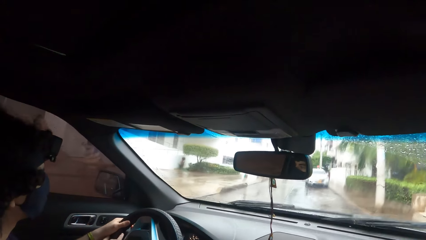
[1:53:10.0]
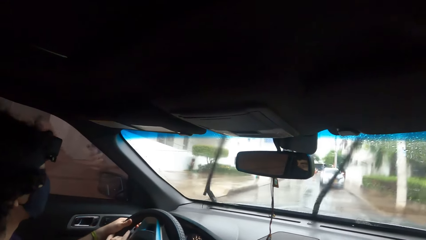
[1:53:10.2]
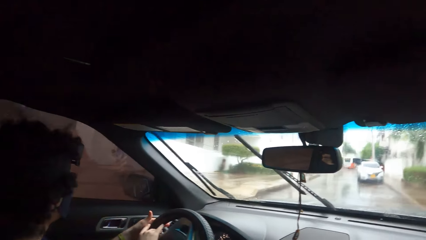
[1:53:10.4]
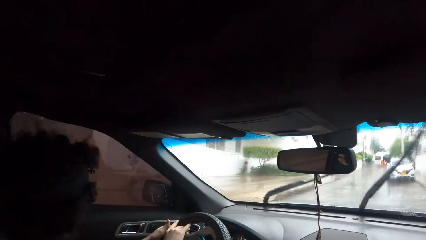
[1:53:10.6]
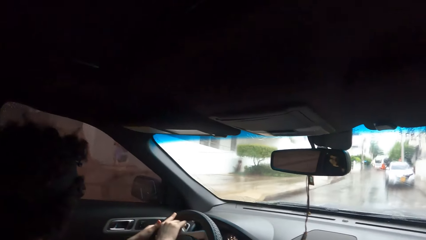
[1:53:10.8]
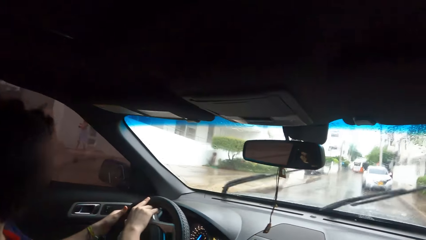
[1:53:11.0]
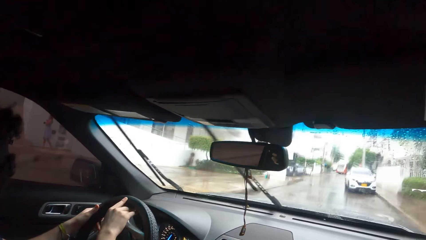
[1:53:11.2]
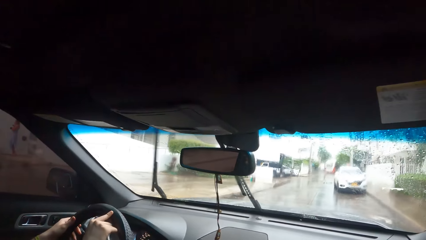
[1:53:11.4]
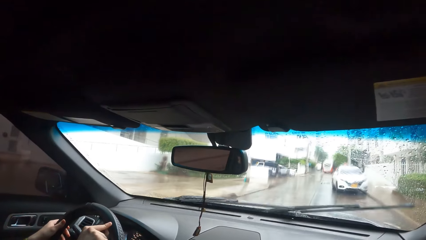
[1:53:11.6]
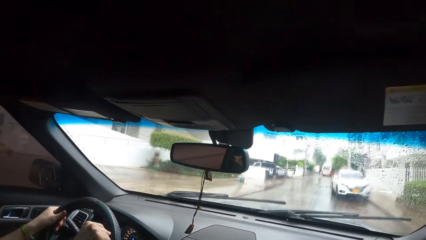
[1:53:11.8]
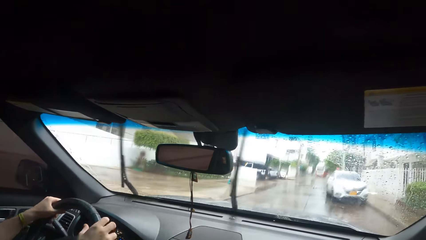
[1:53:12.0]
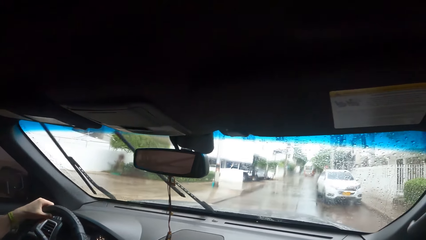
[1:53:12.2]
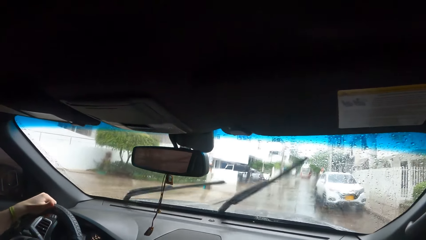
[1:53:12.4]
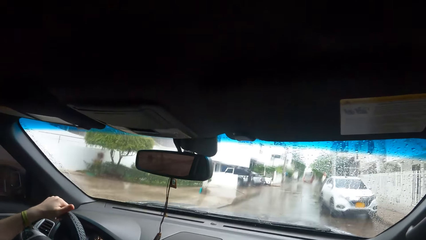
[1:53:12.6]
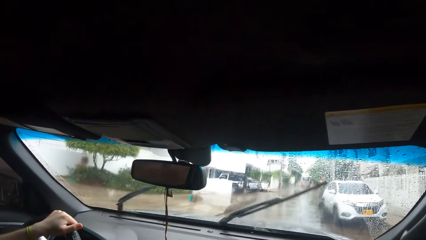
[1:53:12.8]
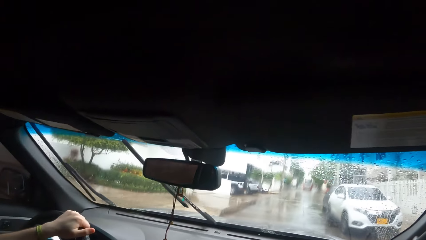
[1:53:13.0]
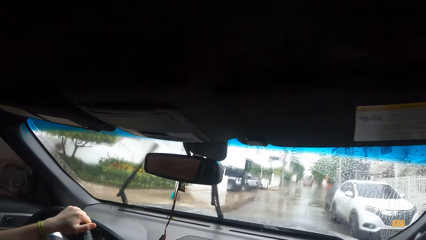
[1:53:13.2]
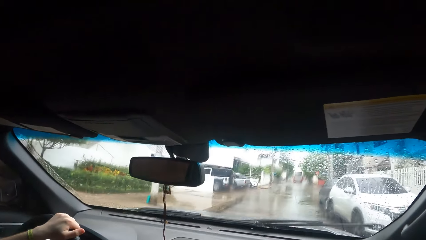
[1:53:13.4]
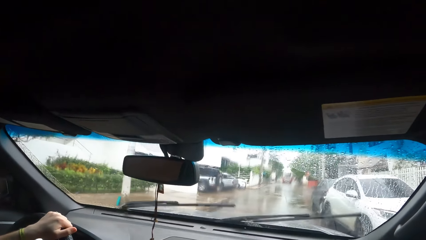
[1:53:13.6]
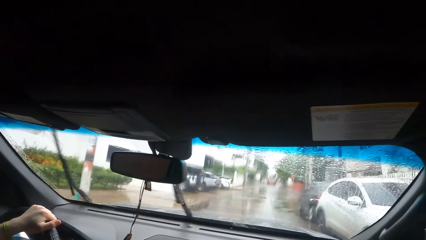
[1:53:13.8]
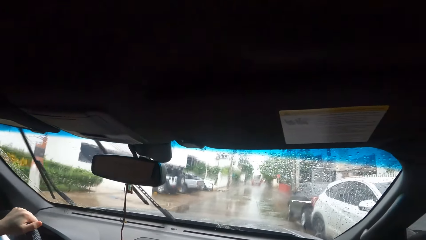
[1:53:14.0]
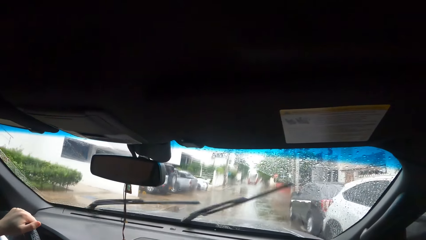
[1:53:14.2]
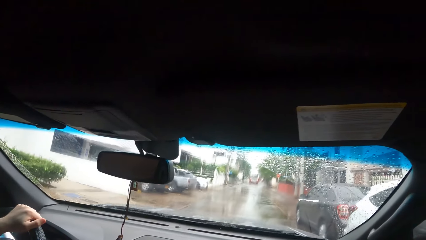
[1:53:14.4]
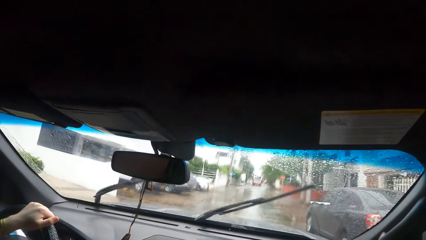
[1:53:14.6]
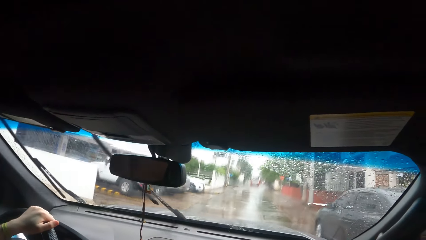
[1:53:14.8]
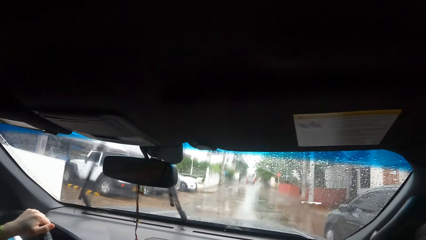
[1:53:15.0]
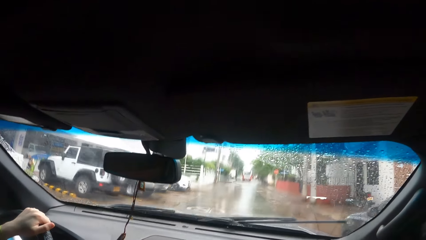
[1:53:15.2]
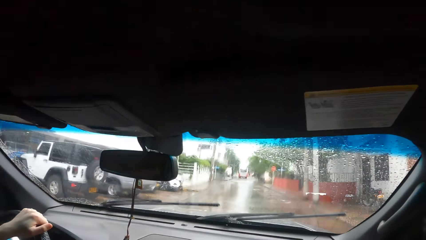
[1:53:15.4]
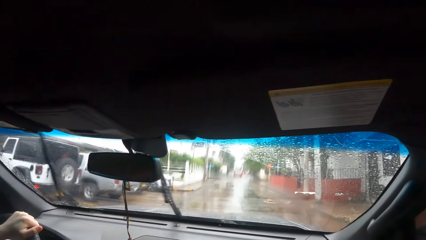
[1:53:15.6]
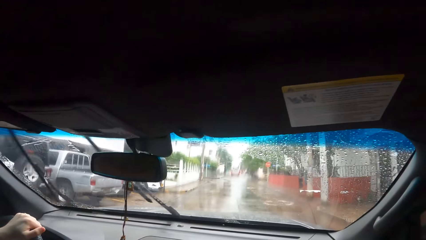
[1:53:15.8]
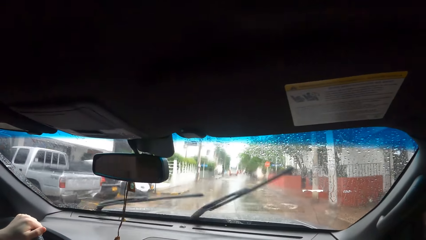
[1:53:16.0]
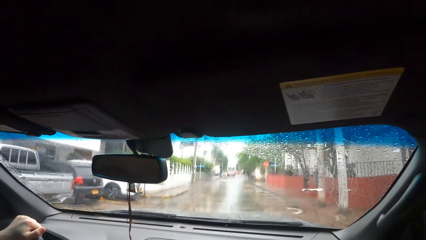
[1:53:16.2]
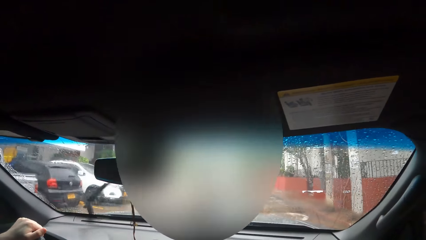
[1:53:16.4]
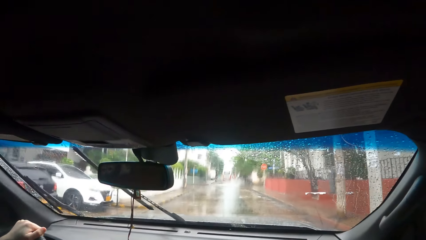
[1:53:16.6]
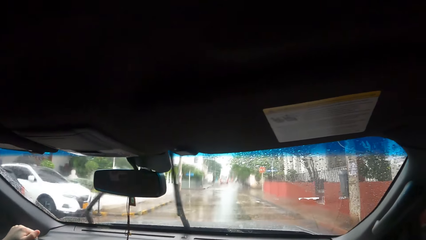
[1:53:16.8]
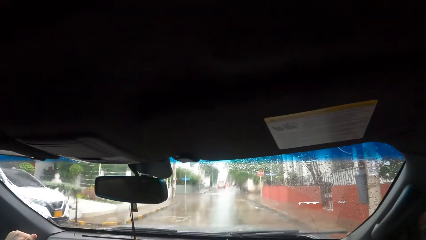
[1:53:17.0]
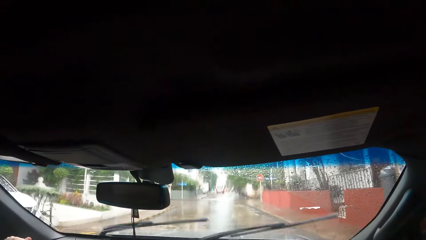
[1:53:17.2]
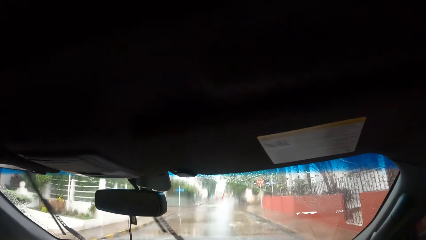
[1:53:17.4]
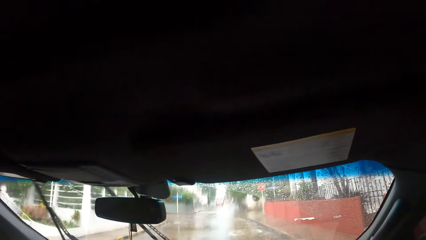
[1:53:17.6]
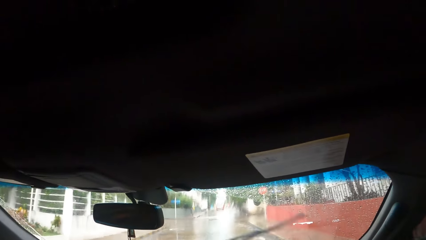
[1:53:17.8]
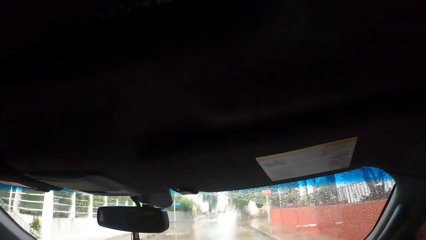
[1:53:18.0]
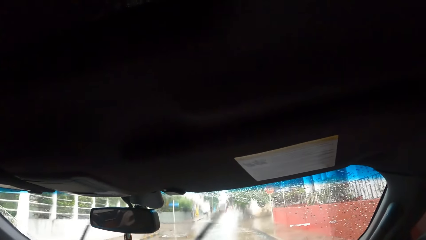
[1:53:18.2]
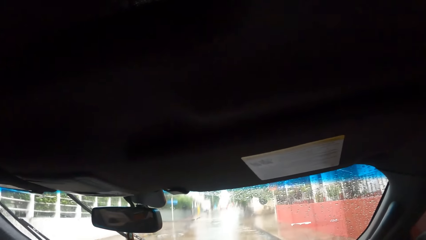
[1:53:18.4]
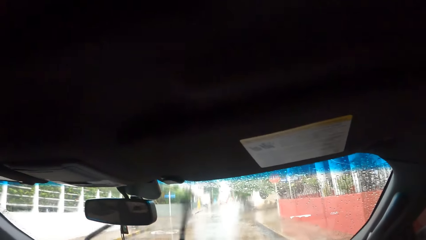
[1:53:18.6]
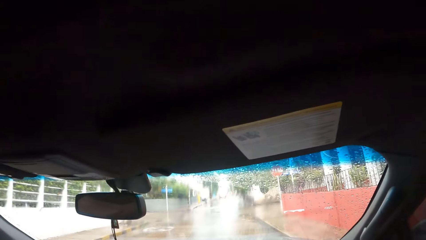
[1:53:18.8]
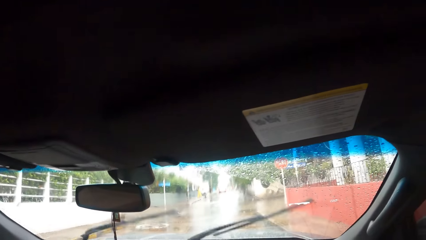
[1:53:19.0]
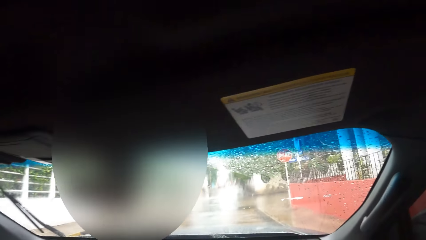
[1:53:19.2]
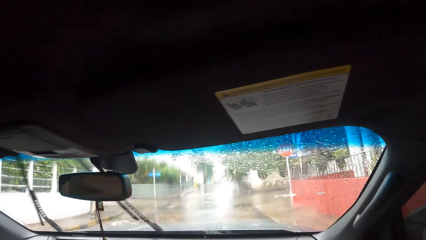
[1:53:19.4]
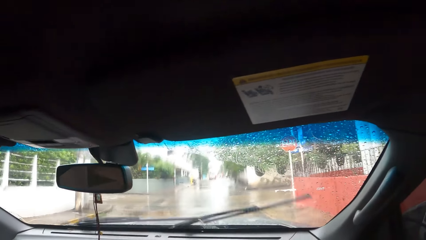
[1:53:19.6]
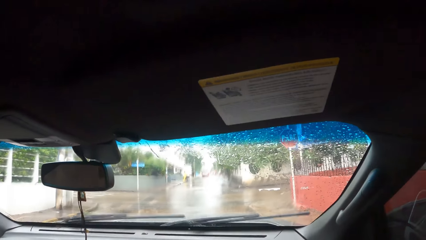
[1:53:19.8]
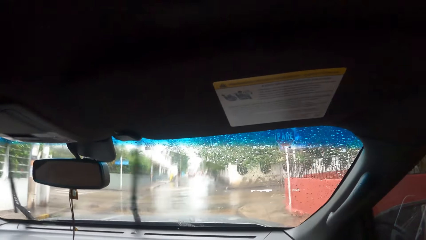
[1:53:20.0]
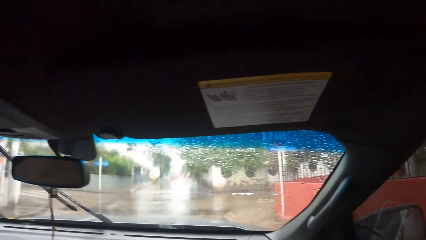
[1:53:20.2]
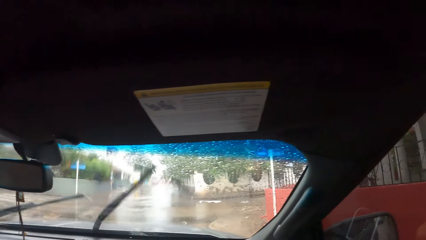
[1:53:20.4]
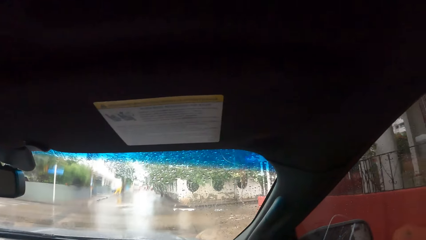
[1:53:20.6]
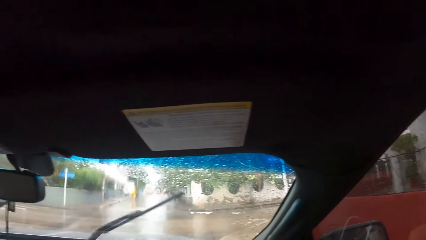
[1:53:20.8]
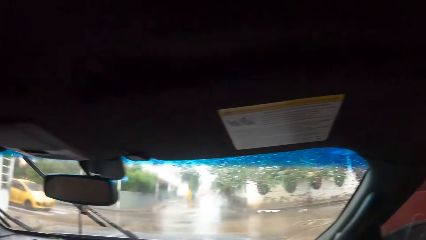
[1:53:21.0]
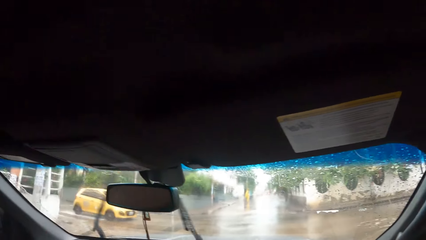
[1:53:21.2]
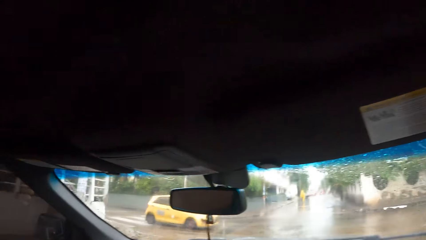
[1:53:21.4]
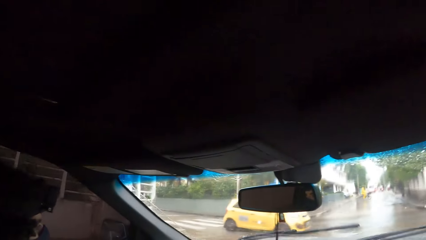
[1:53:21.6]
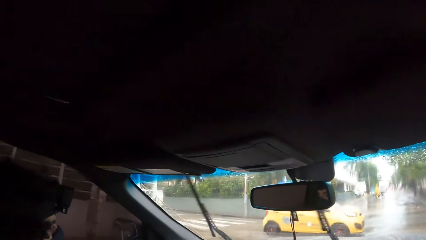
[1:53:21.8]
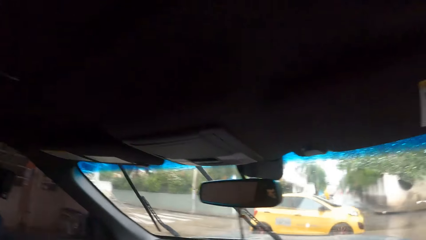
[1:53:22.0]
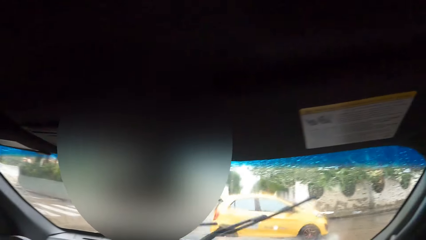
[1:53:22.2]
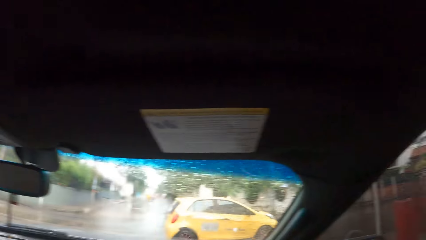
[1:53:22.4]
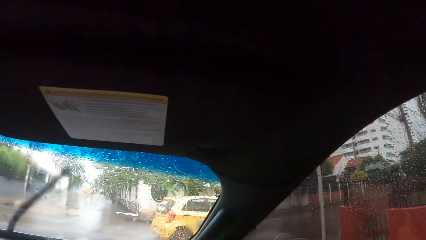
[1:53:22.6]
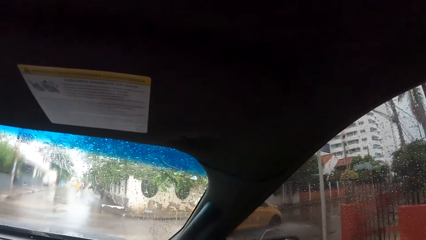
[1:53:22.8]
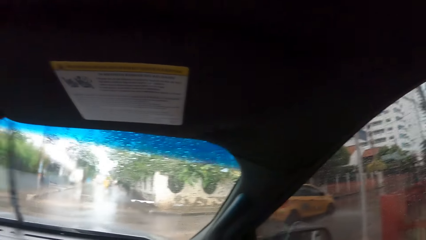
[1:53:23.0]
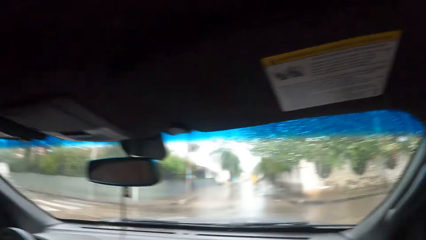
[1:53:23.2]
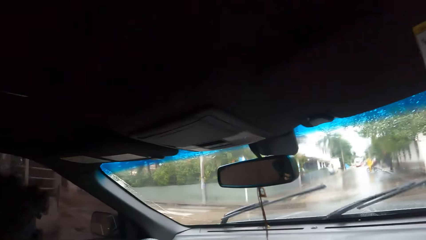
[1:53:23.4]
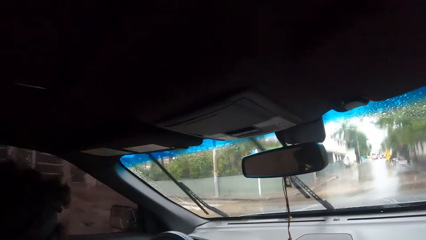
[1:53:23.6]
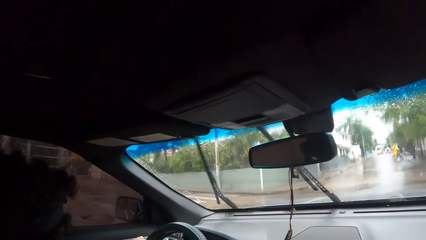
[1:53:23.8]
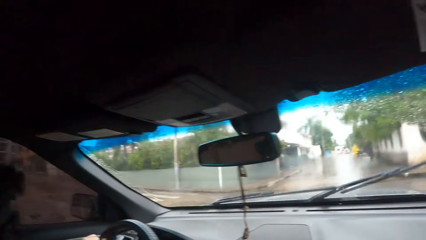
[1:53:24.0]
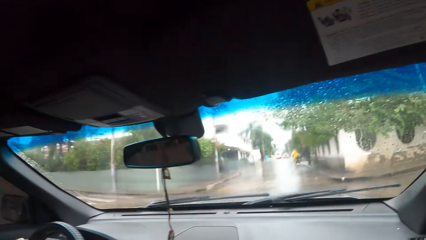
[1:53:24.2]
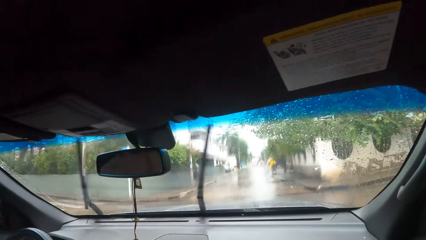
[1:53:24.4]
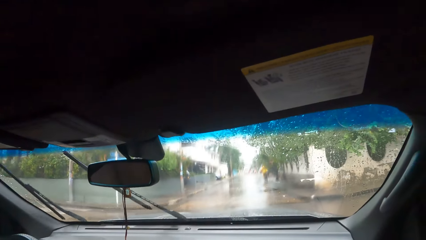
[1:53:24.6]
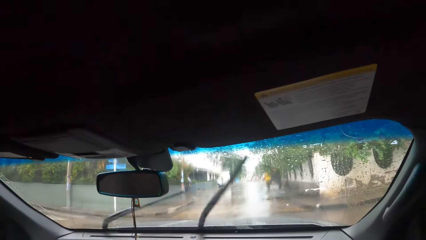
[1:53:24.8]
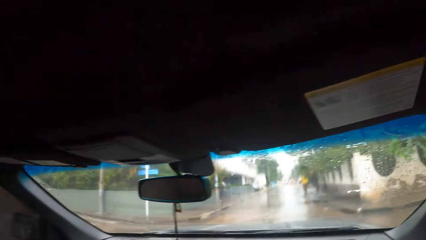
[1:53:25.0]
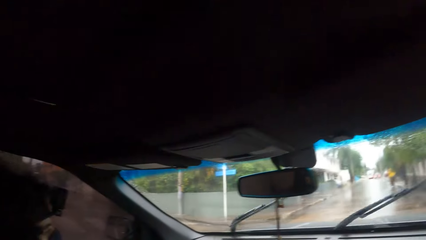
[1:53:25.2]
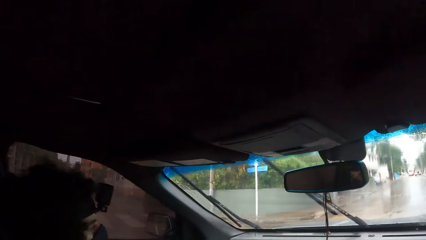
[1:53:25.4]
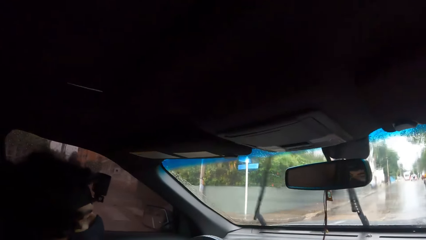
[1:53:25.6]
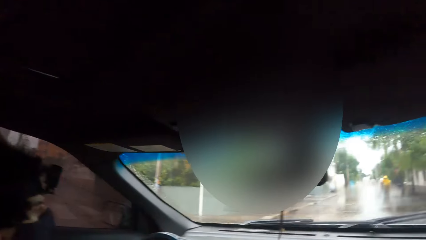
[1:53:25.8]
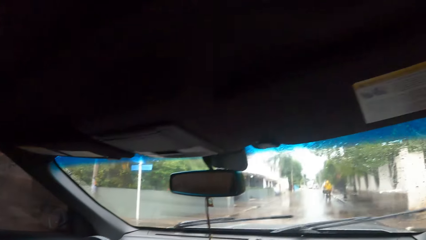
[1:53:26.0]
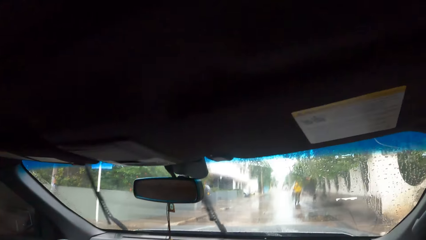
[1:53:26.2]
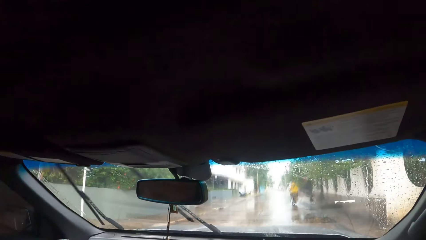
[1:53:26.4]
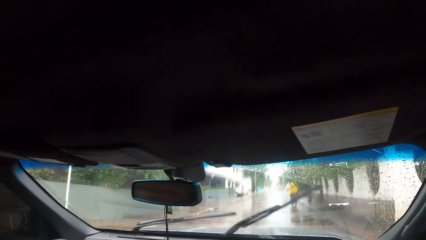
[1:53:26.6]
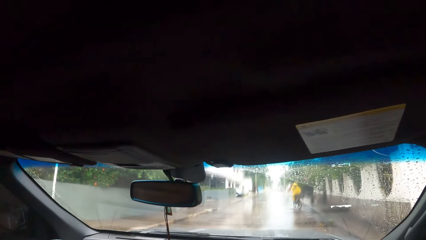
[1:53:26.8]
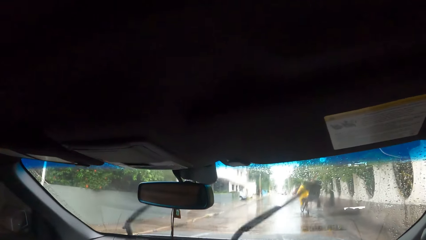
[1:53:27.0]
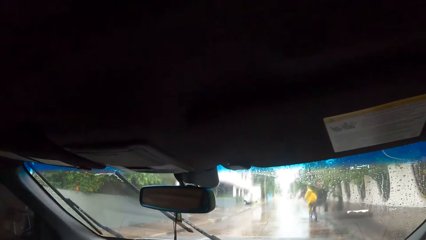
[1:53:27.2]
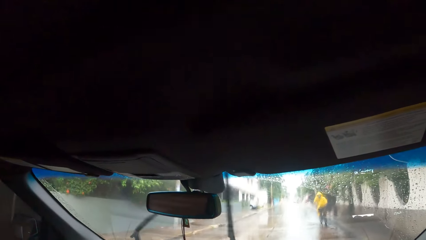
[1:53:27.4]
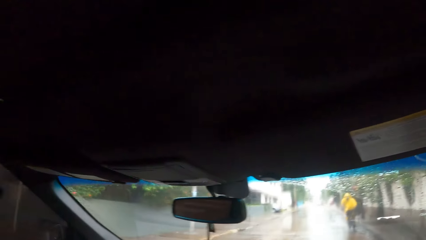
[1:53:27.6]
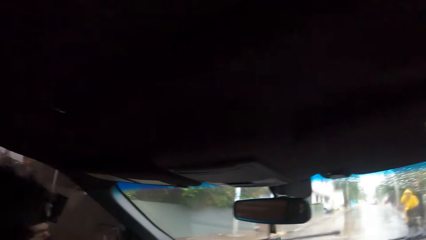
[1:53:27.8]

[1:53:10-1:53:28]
The camera wearer looks around repeatedly. They interact with a person. They look around. They interact with the person. The person drives on the road.
